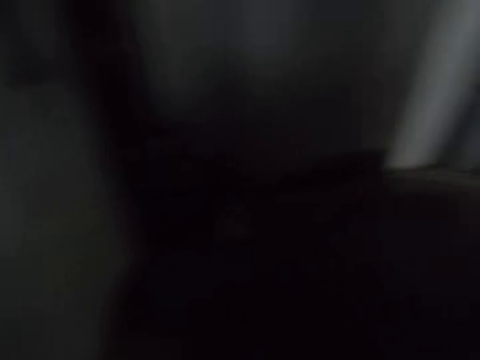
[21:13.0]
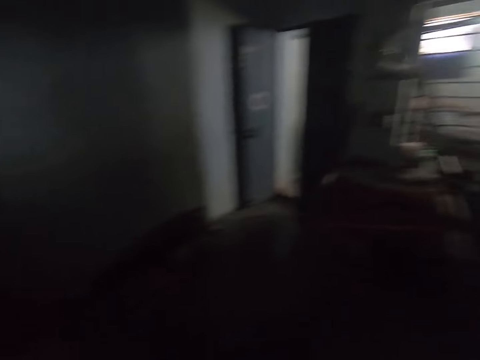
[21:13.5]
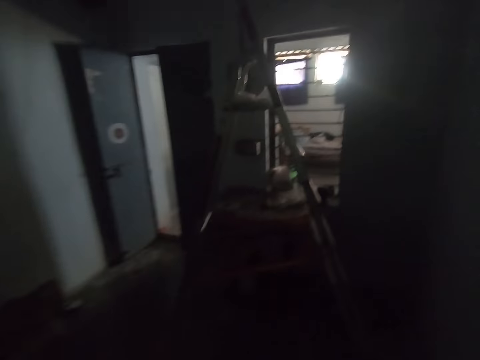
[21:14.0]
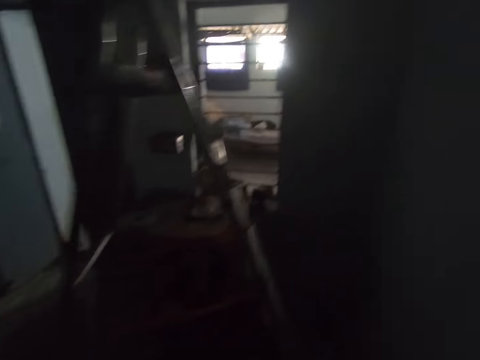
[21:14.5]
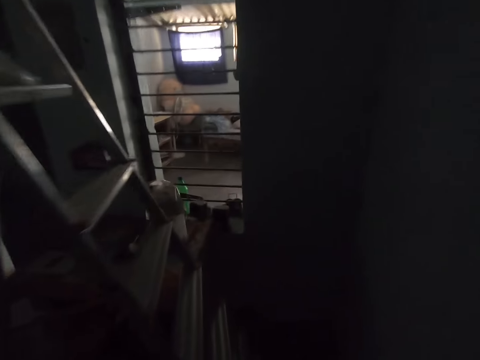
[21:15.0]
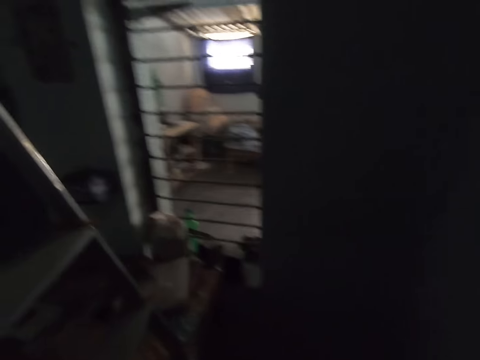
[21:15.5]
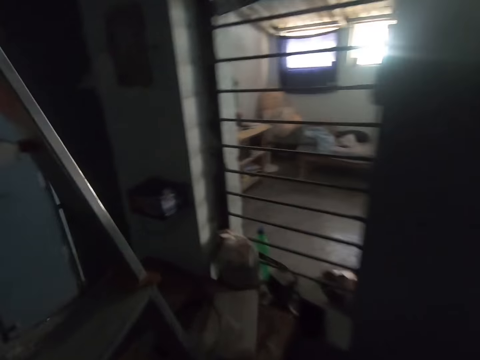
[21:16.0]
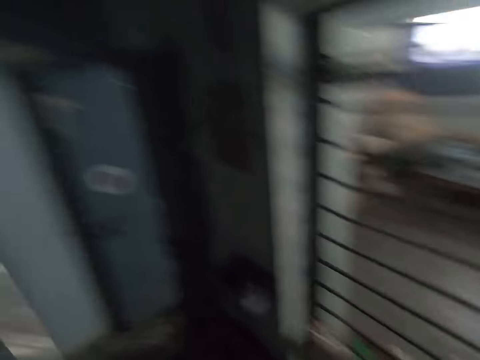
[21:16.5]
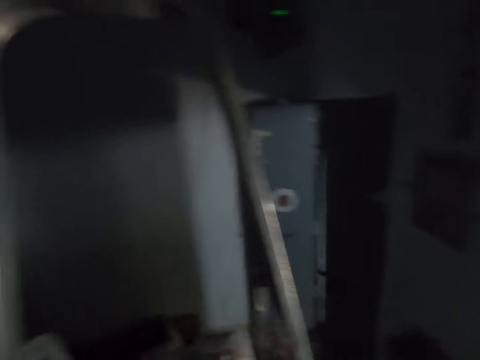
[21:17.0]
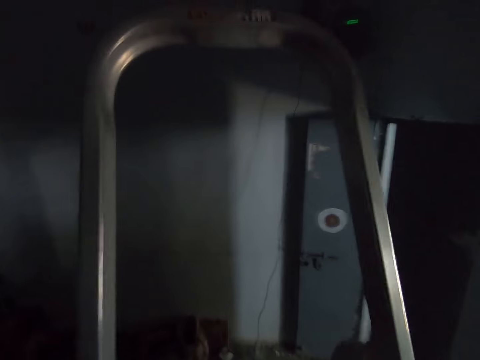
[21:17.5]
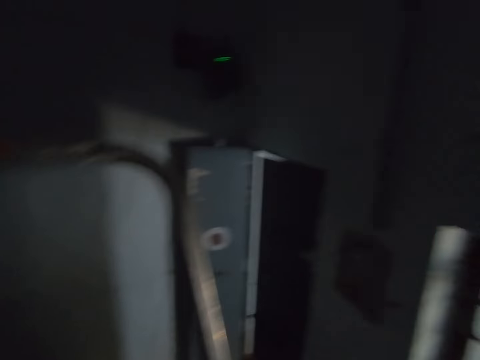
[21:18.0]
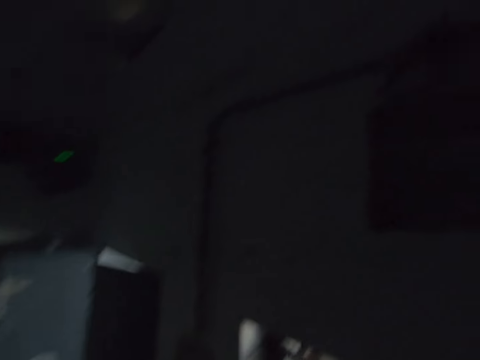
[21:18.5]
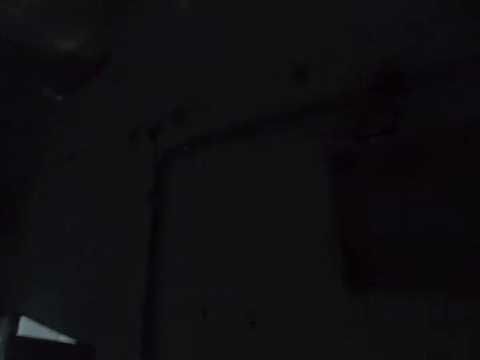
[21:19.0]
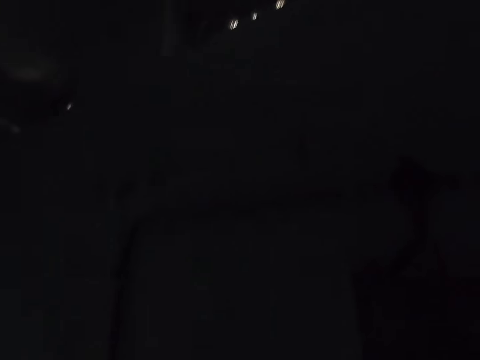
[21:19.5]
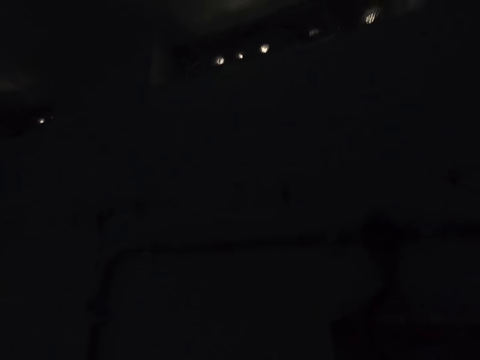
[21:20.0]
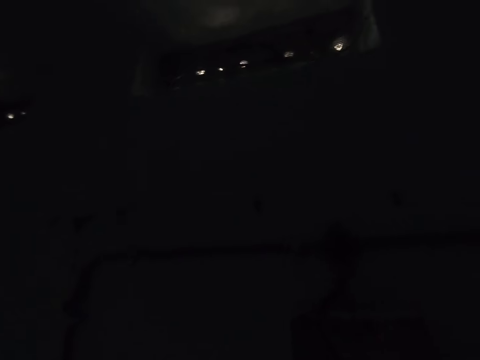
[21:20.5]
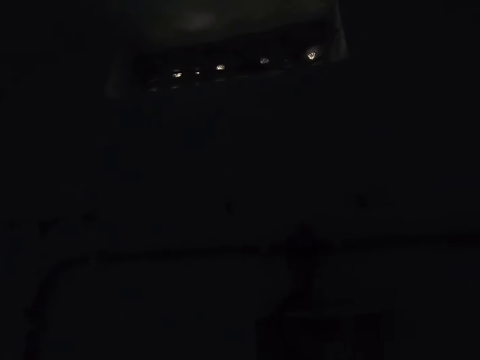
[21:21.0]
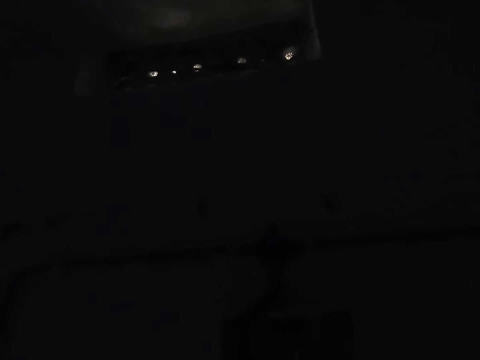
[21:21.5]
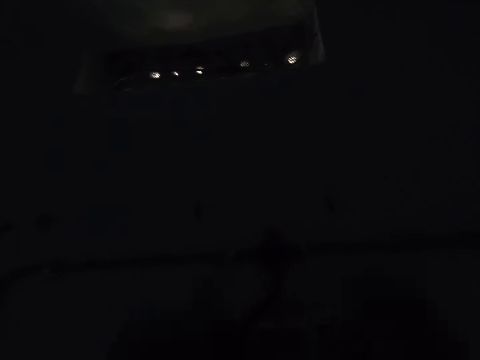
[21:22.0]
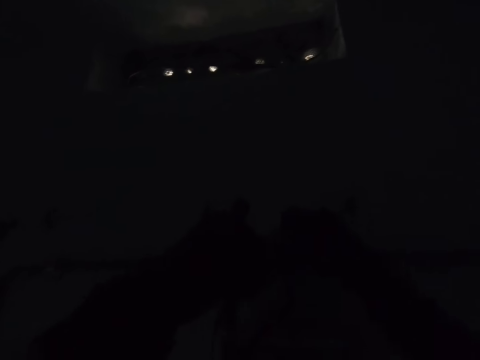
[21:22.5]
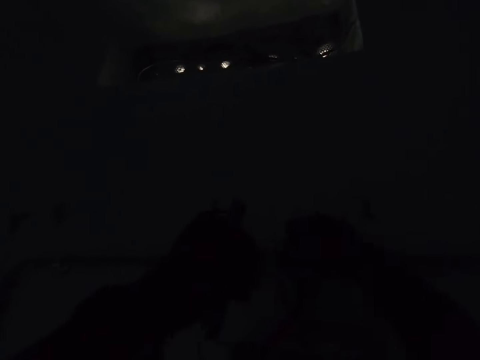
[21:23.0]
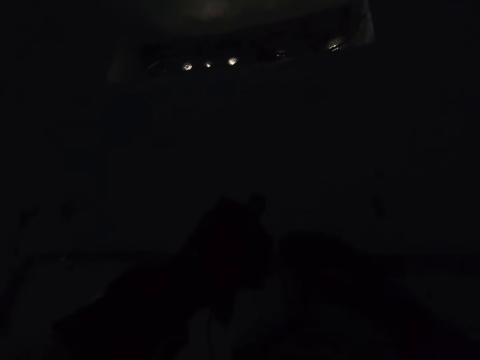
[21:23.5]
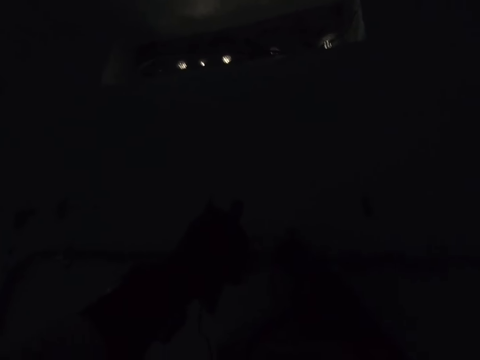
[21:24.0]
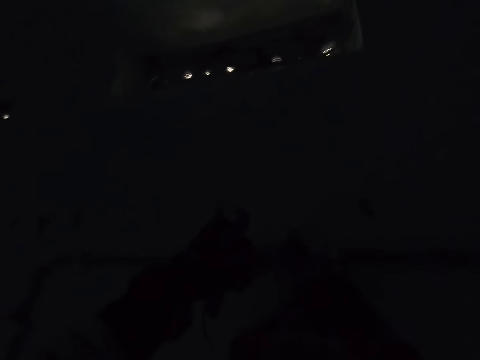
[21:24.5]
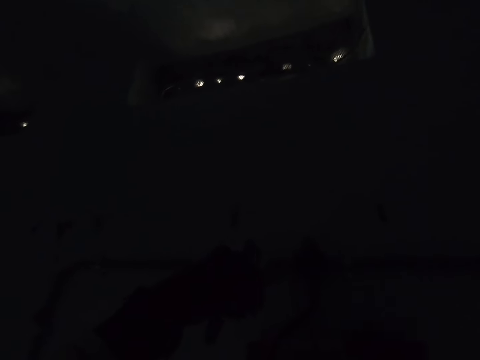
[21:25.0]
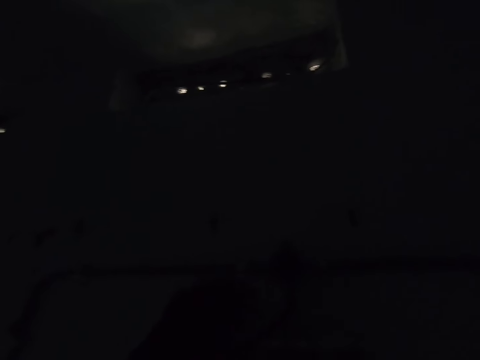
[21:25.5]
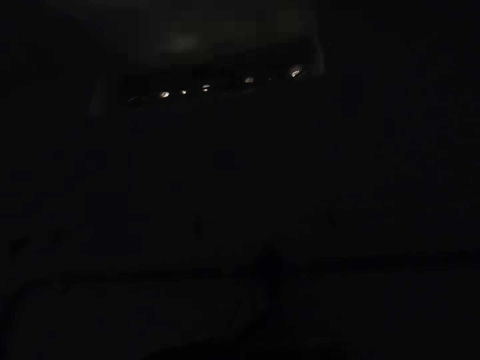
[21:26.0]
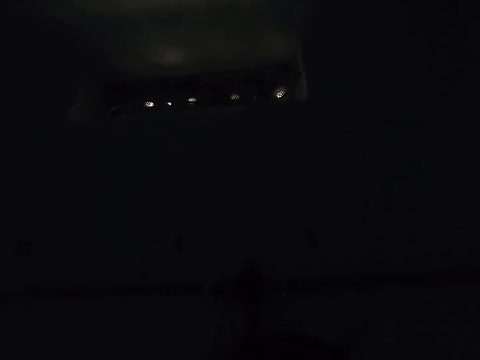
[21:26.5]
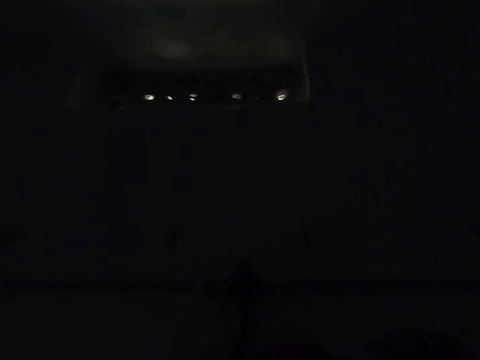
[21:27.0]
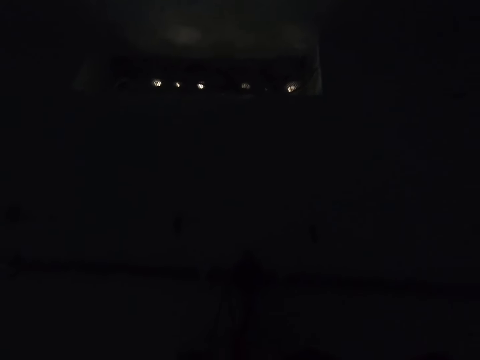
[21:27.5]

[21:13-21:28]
The camera wearer moves around the room. They climb a ladder. They fix the wires on the wall with the hand.

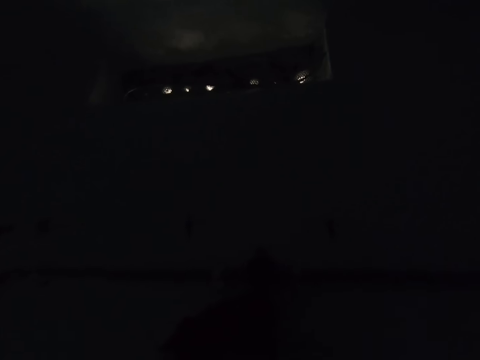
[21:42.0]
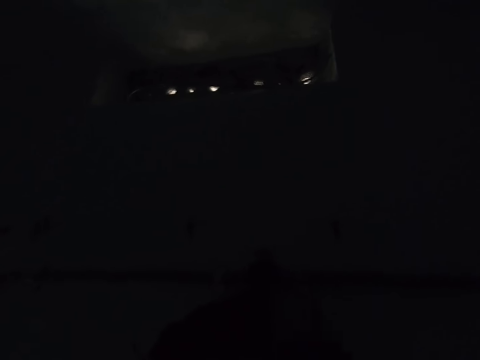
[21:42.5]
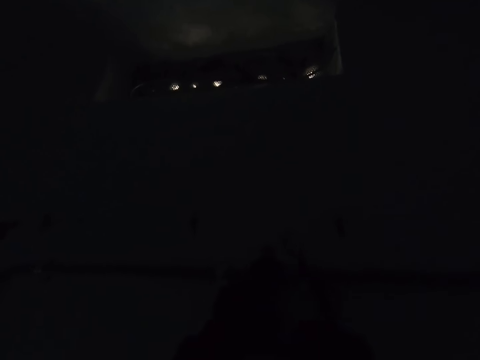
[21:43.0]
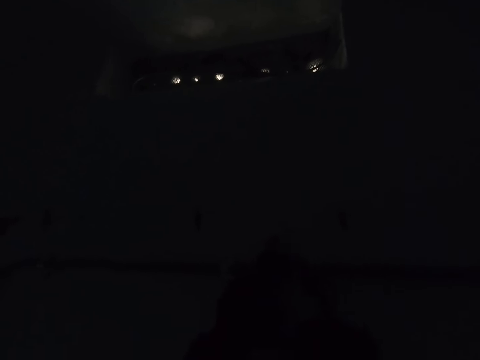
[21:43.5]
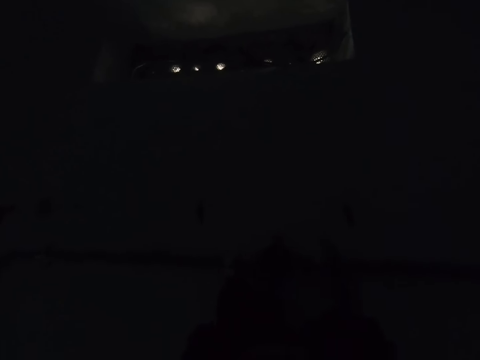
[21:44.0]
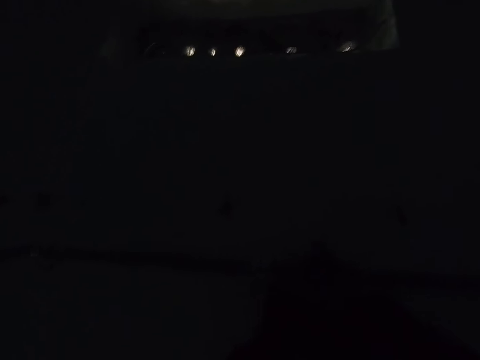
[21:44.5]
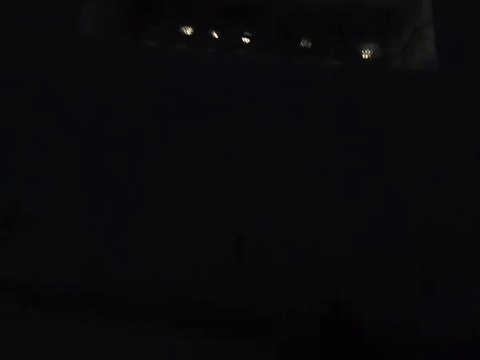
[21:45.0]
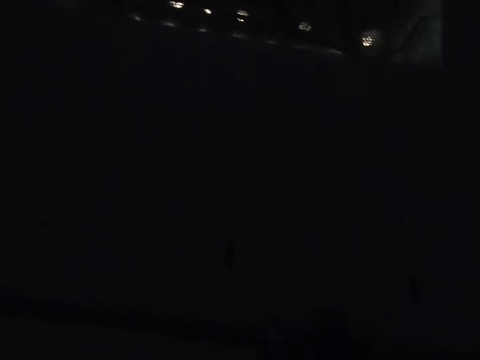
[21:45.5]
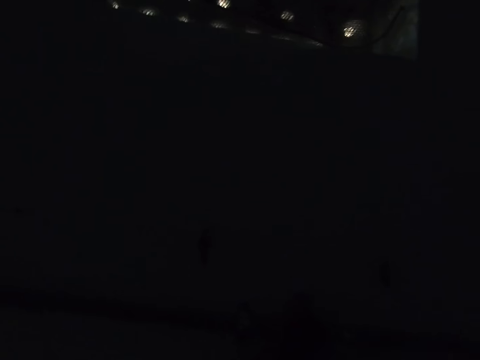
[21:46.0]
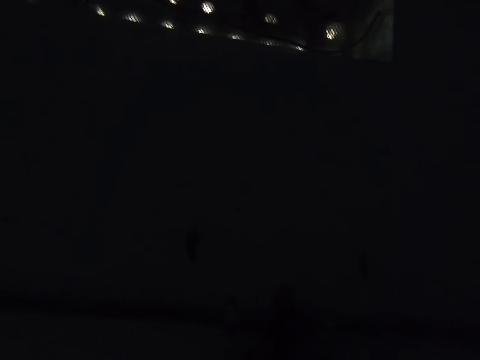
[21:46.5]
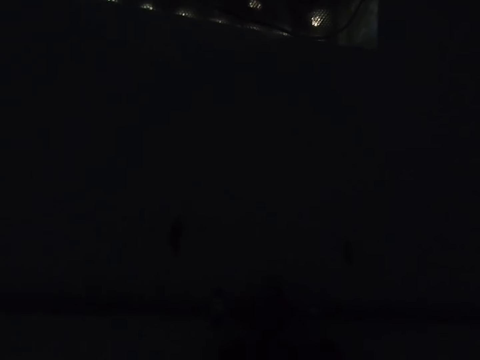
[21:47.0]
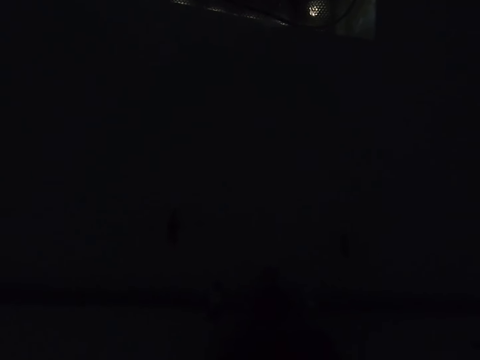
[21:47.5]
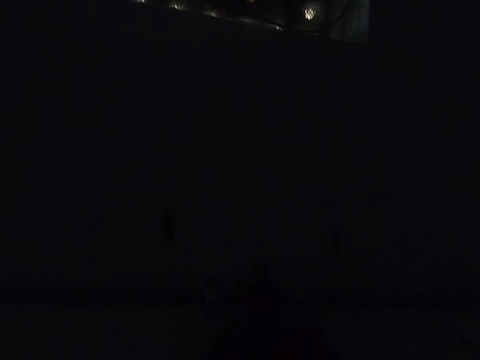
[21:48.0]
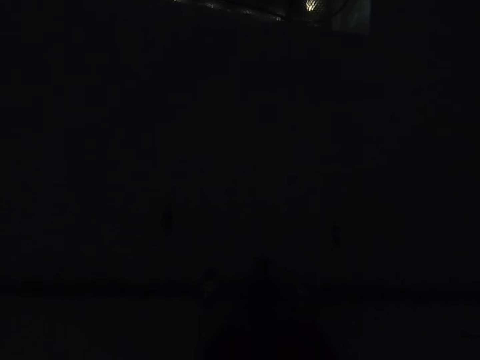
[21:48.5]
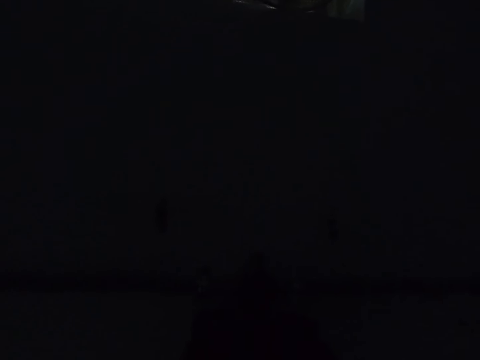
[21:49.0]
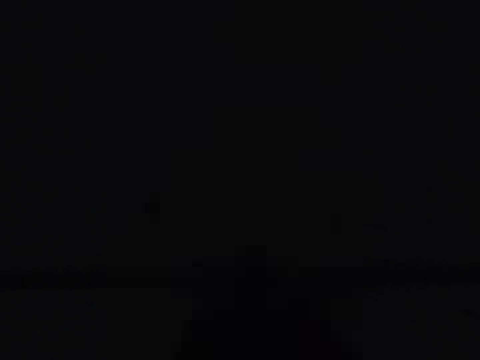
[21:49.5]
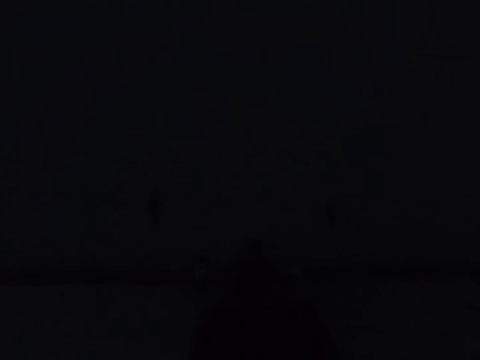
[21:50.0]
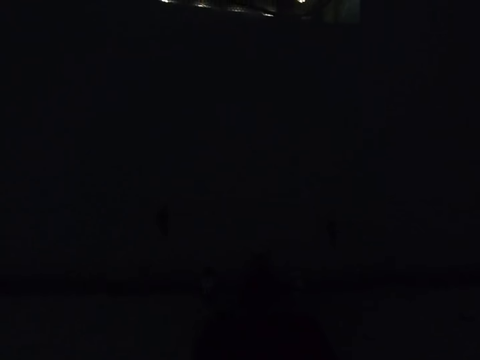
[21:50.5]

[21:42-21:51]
The camera wearer hits the pipe with the pliers on the wall. They fix the wires on the wall with the hand.

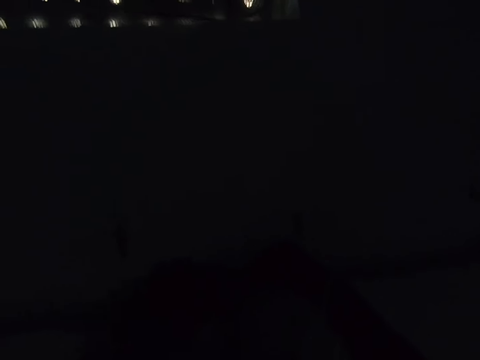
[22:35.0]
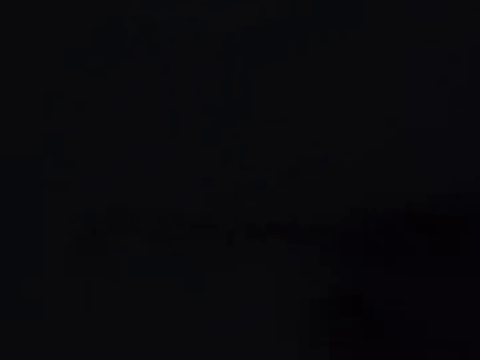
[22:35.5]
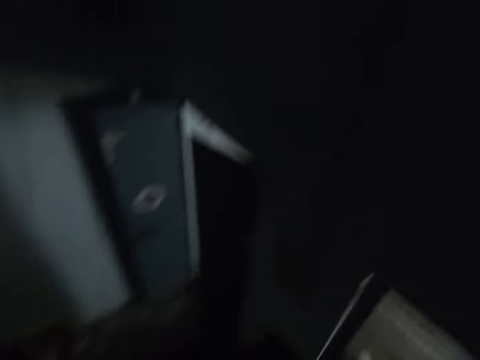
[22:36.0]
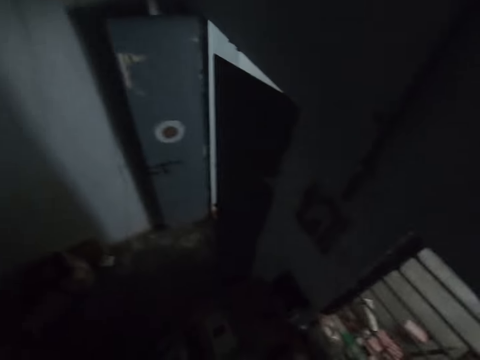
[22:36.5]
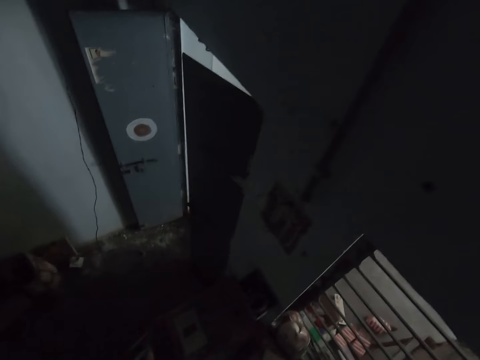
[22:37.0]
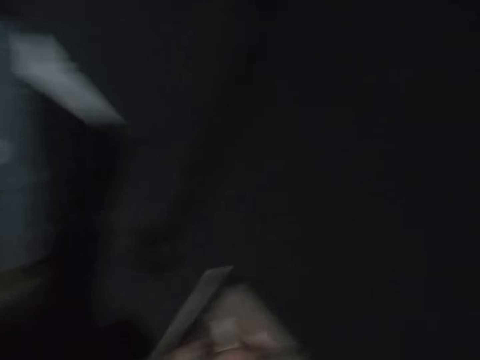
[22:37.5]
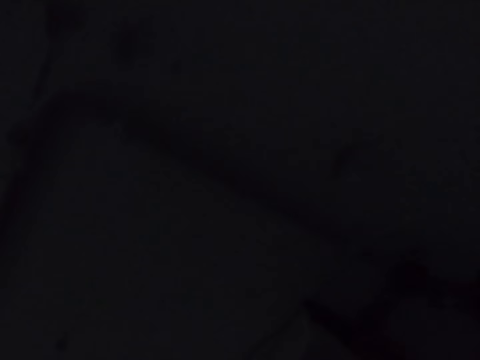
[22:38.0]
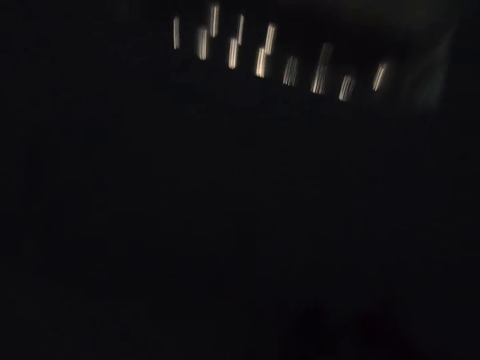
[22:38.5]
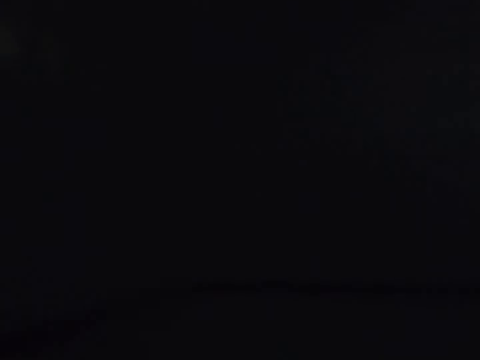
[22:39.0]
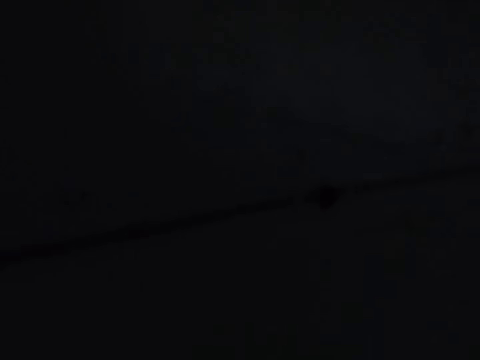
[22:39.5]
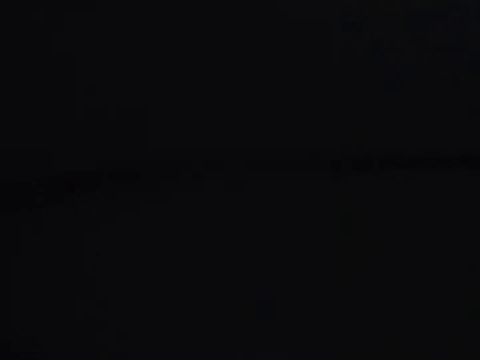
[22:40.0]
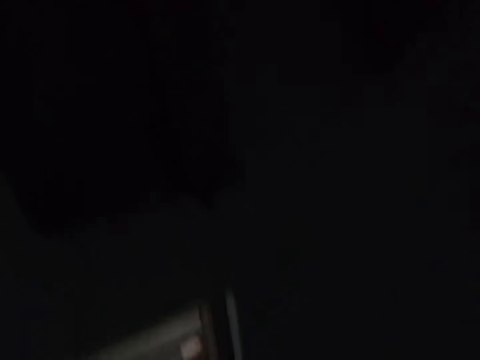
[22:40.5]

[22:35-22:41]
The camera wearer moves around the room.
